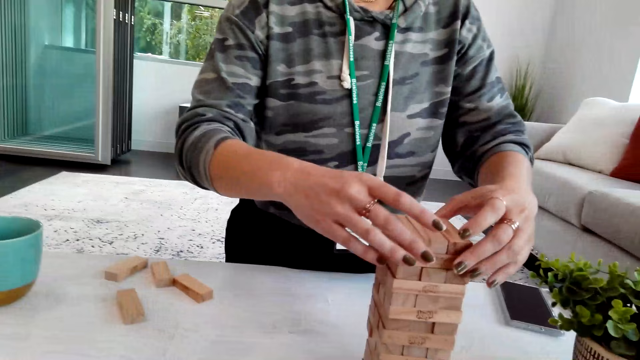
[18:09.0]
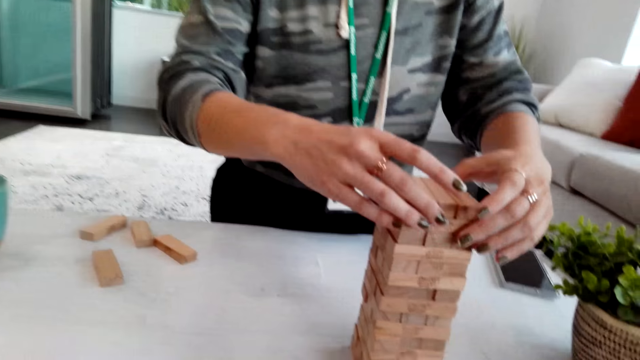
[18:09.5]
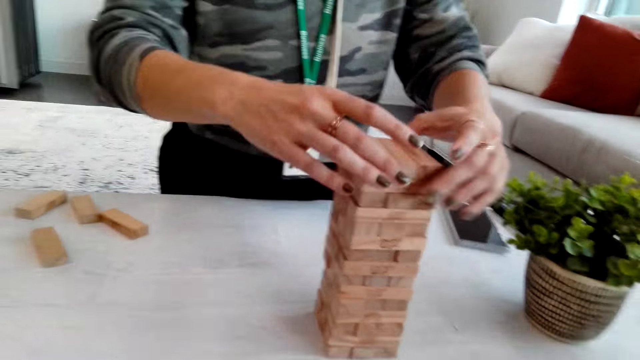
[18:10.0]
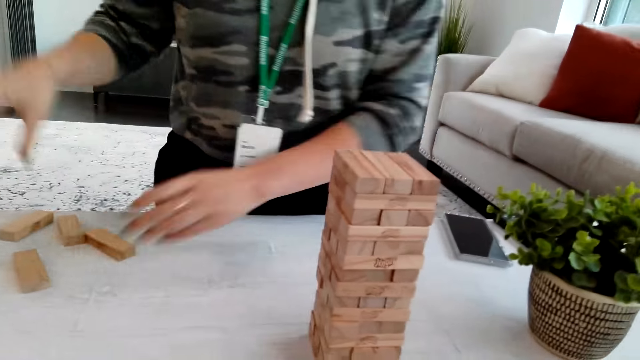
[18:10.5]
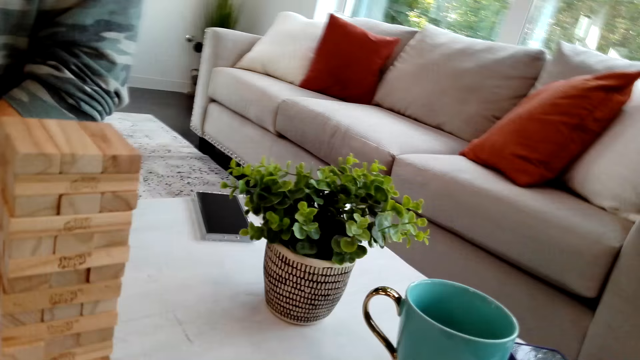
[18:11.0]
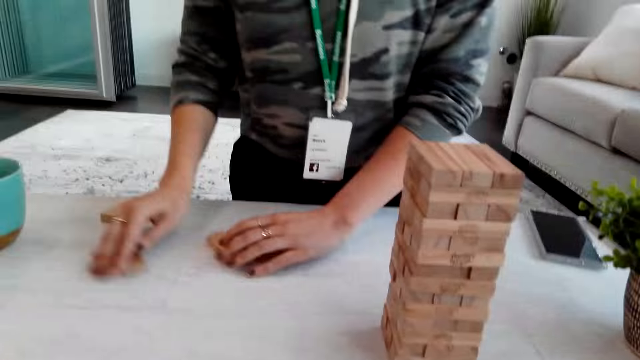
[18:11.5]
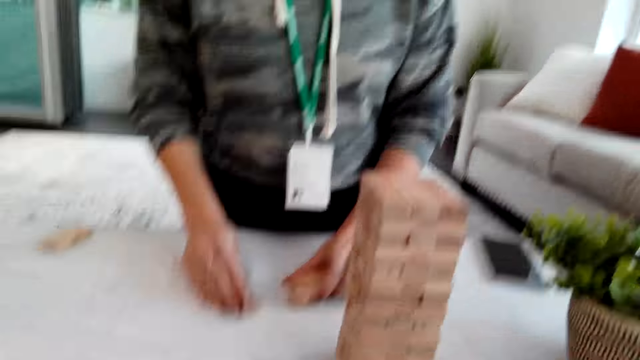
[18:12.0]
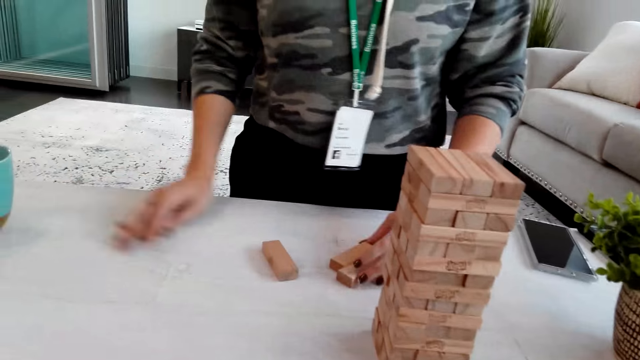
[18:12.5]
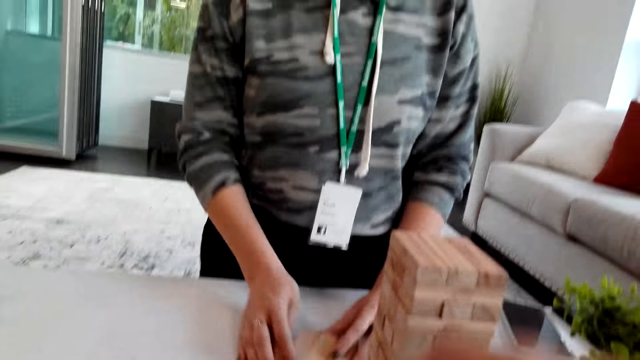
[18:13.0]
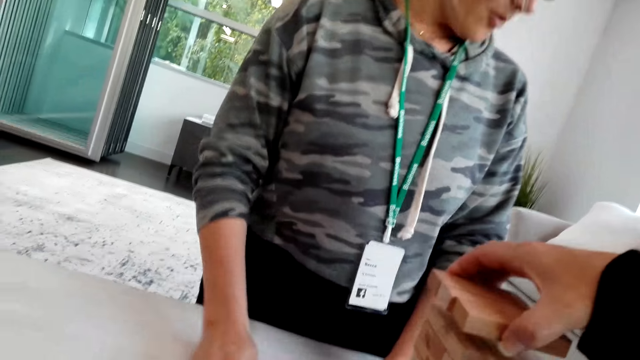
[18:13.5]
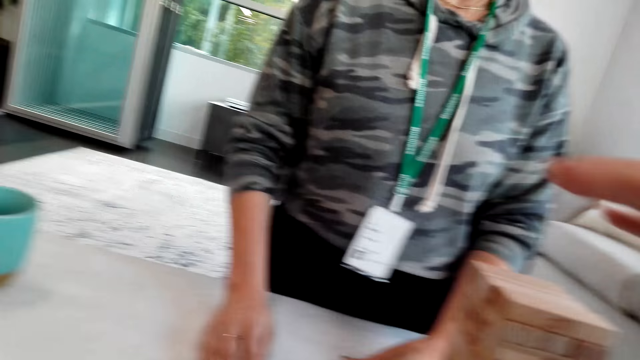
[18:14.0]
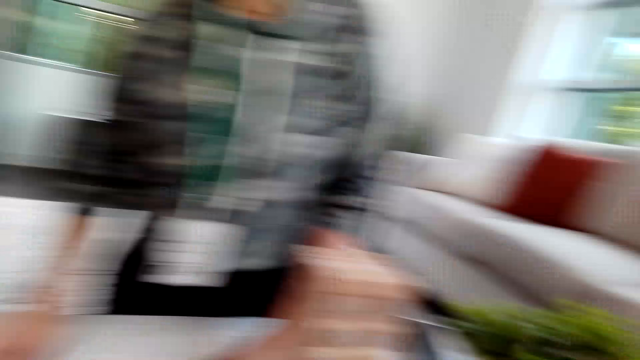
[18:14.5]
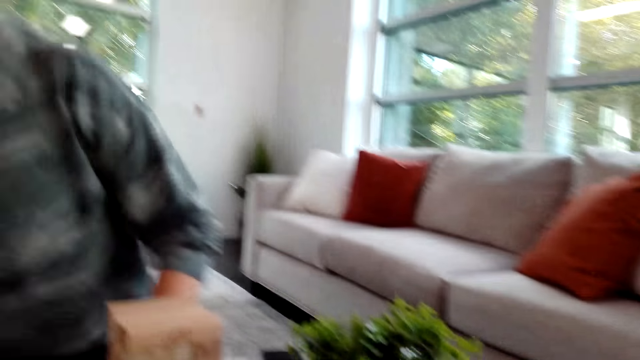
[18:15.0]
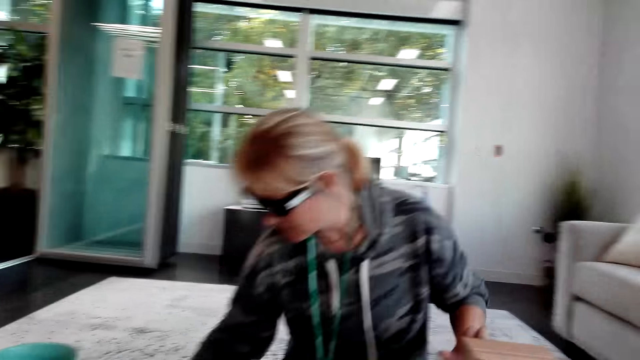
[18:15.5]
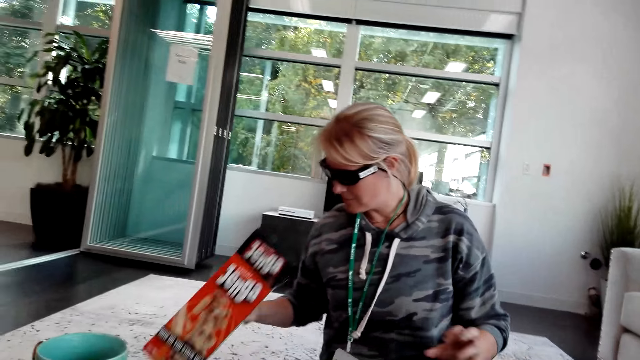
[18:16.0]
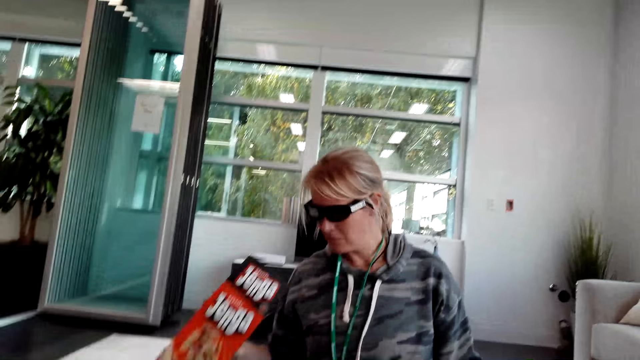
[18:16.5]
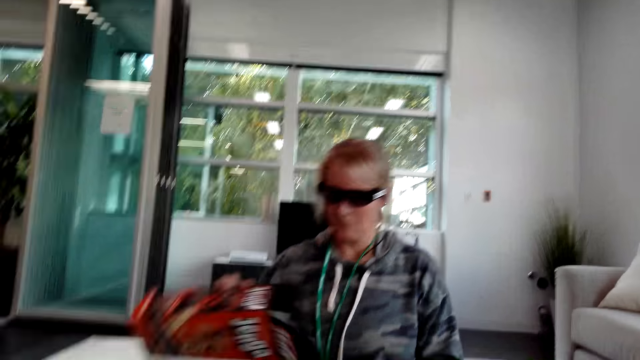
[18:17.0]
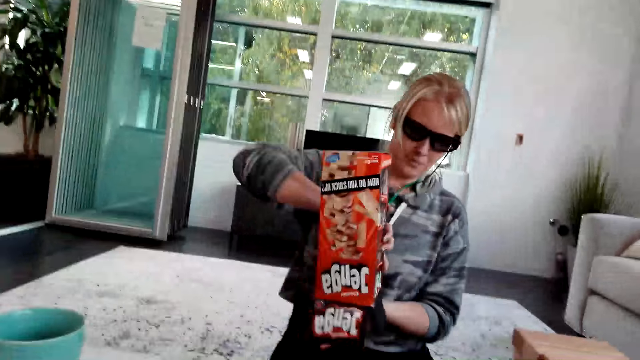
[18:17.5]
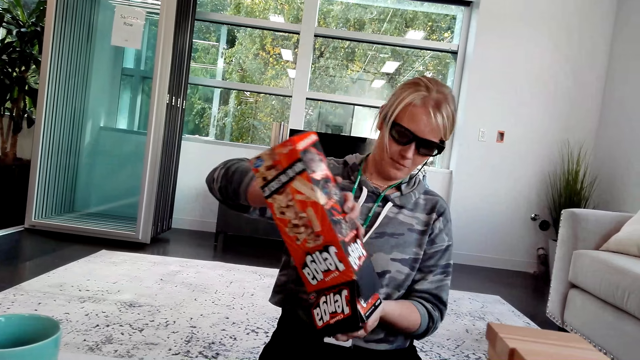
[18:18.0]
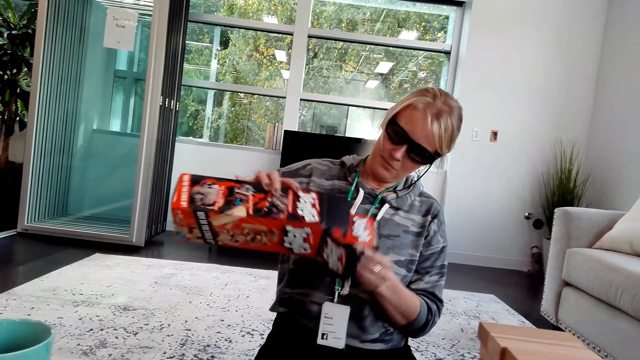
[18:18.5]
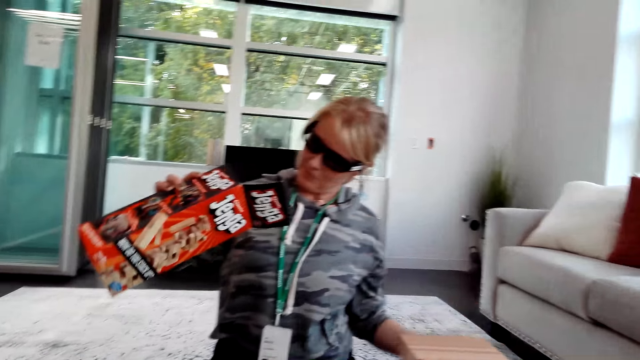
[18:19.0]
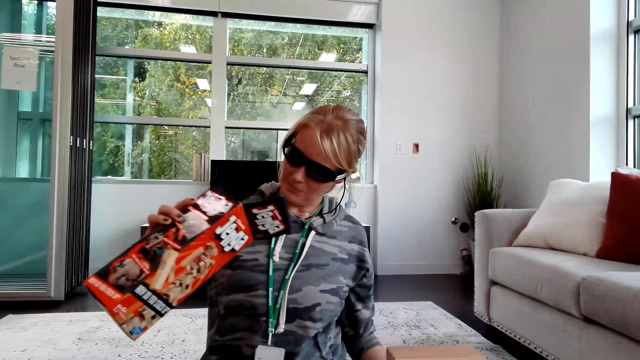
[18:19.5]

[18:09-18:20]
The camera wearer talks. A person talks while assembling the jenga woods. Another person picks up the tower wood block game box. The camera wearer looks at a woman while talking.

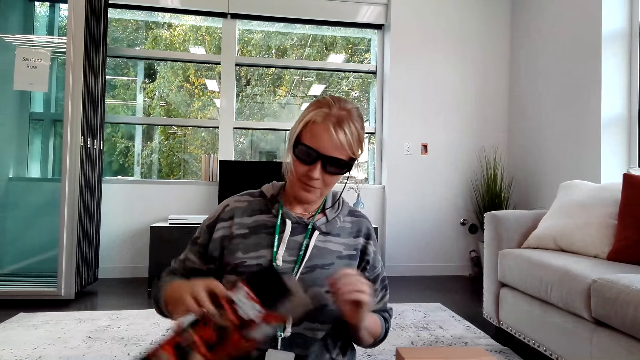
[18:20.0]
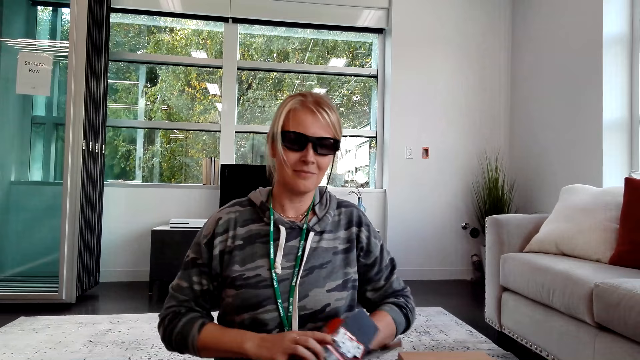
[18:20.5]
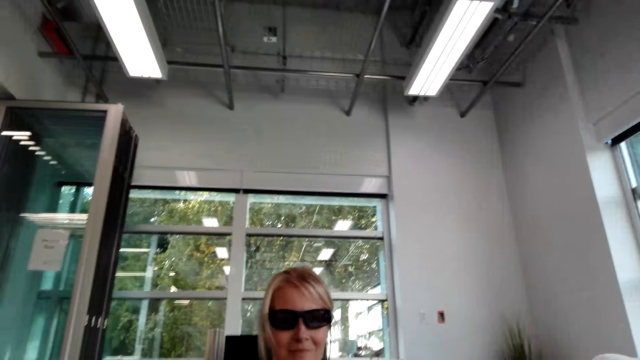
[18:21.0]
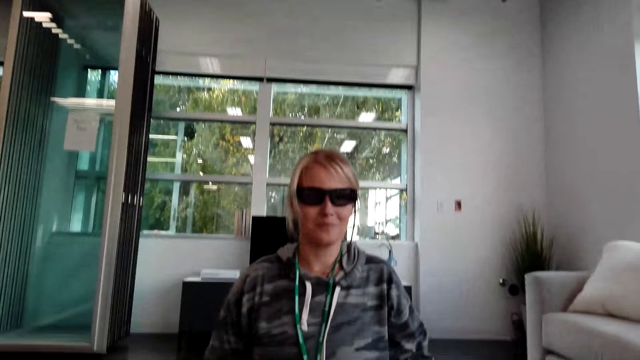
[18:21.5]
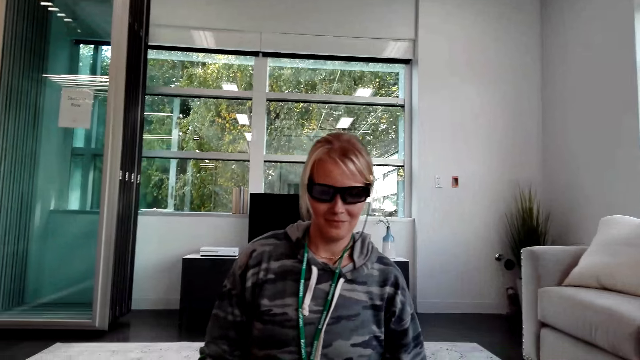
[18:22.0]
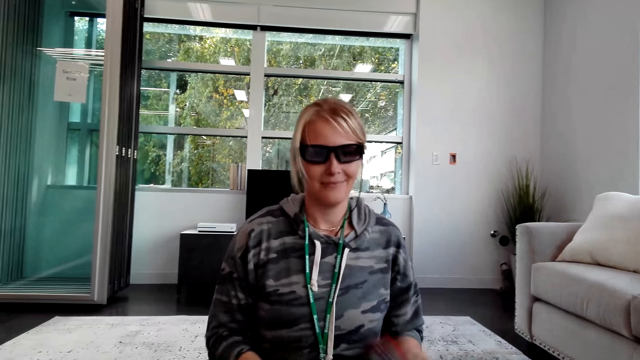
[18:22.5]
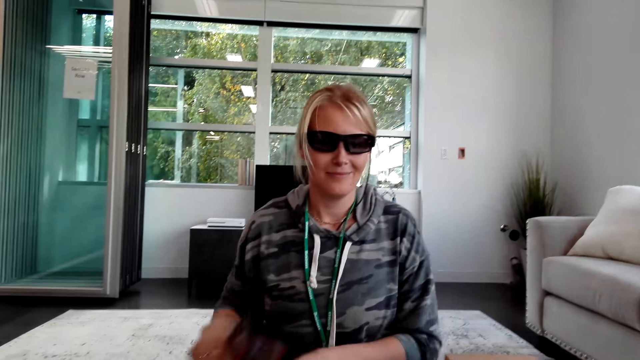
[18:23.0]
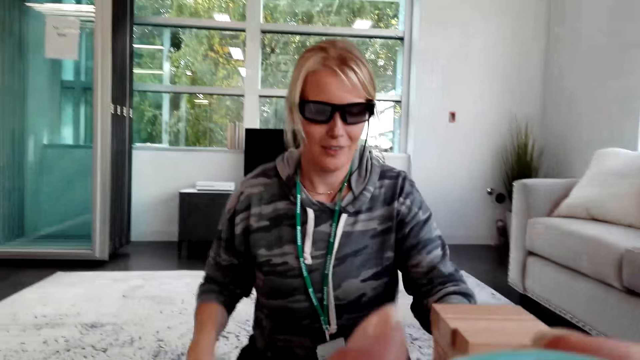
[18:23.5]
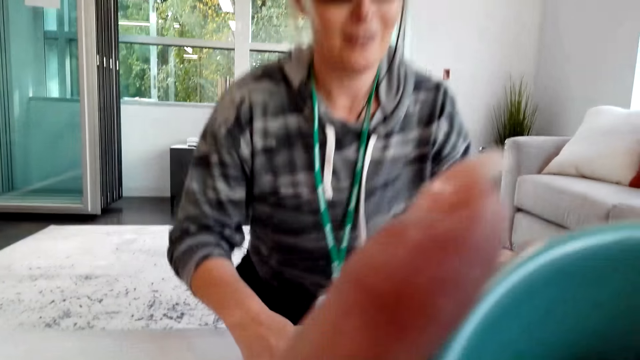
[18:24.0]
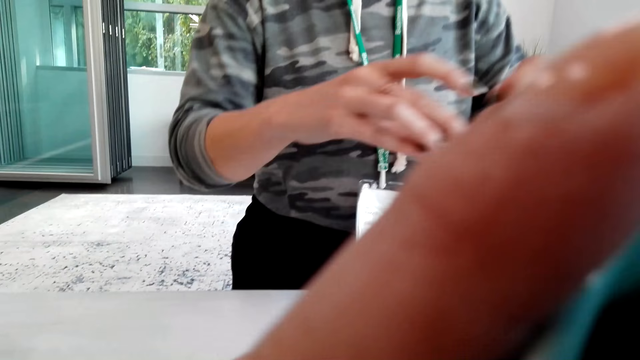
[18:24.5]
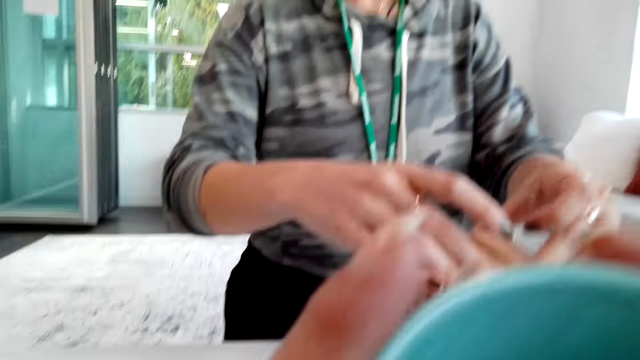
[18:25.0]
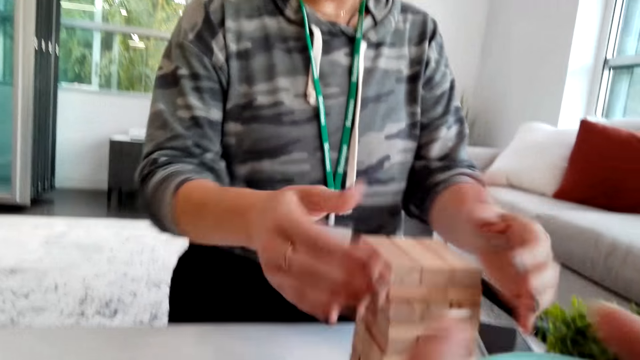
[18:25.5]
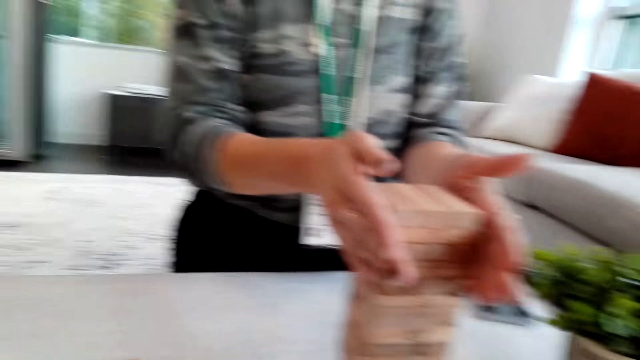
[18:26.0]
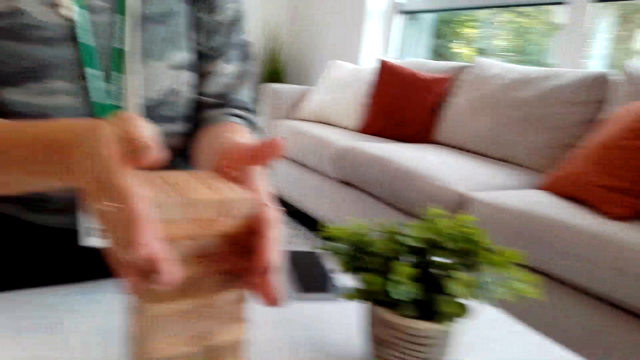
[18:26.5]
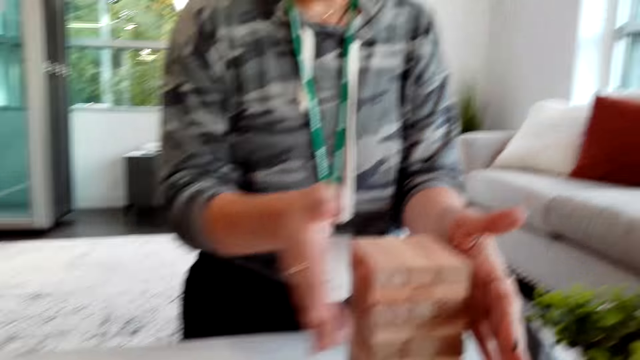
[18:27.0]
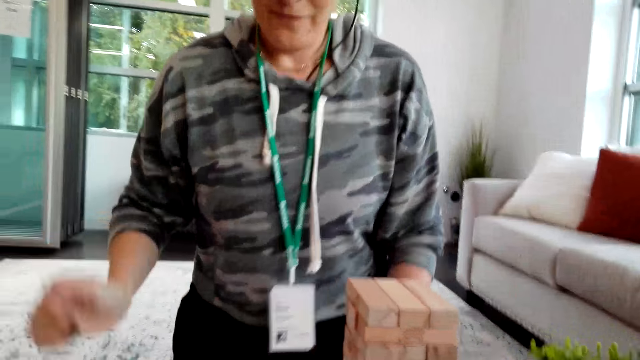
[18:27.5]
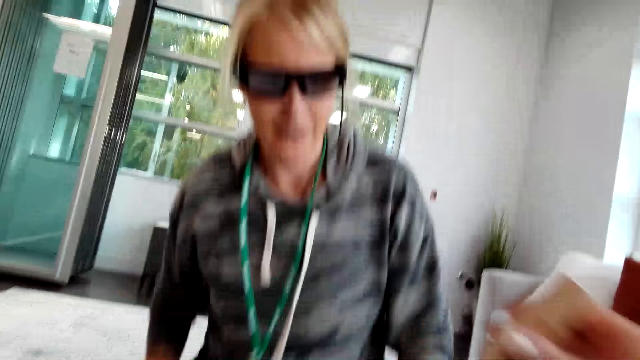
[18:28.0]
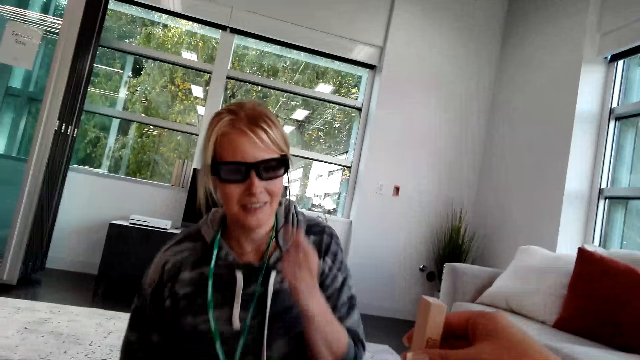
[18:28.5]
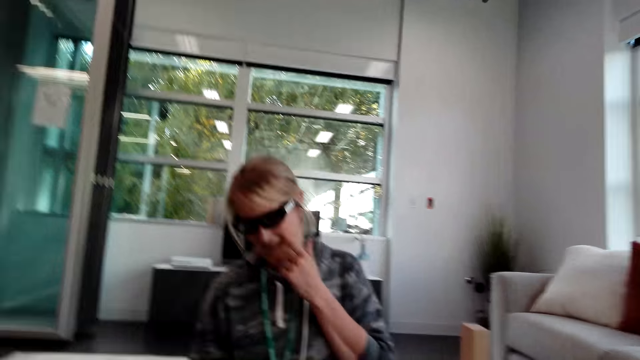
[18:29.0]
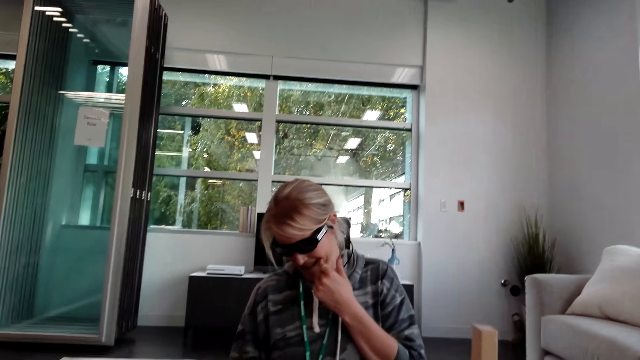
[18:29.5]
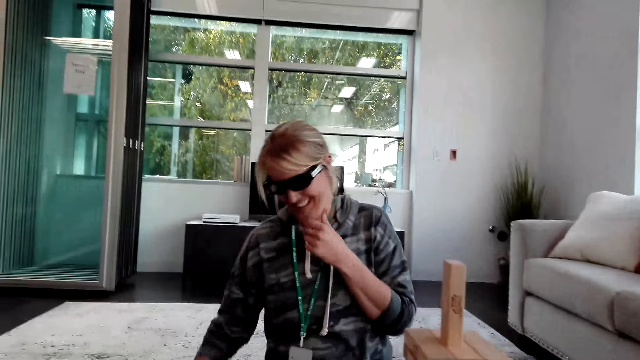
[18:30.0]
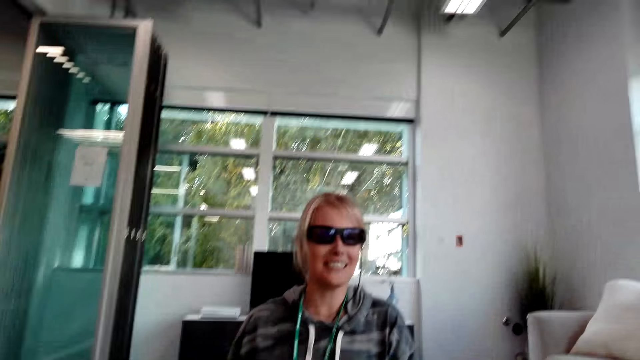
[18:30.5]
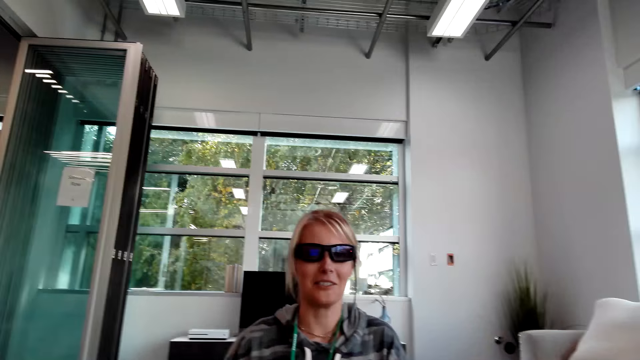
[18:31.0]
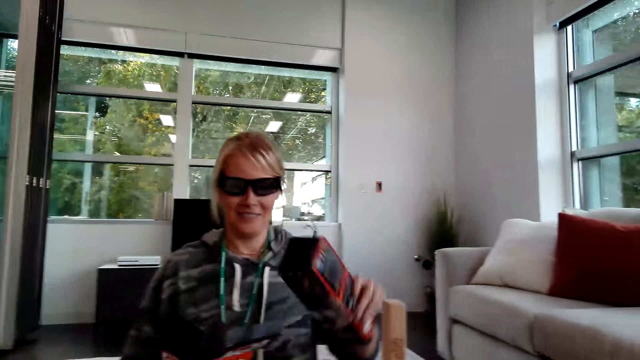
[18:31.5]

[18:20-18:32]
The camera wearer talks with a person. The person picks up a tower wood block game. The camera wearer talks with the person. They drink from a blue cup. The person picks up the tower wood block game and talks with the camera wearer. The camera wearer talks with the person. They put a jenga block with the other on top. The person touches their face. The camera wearer talks with the person. The person laughs and talks with the camera wearer.
